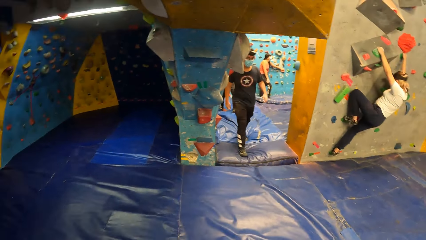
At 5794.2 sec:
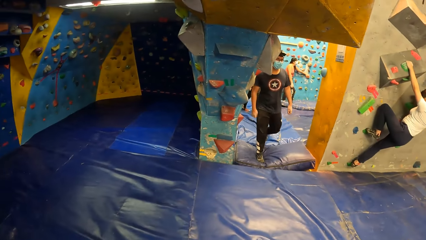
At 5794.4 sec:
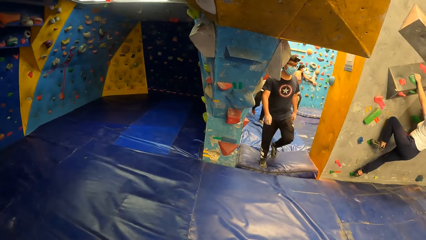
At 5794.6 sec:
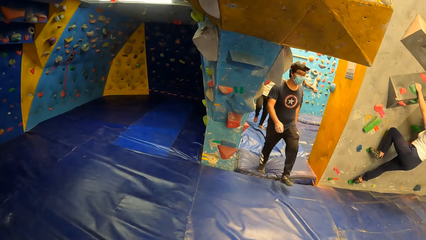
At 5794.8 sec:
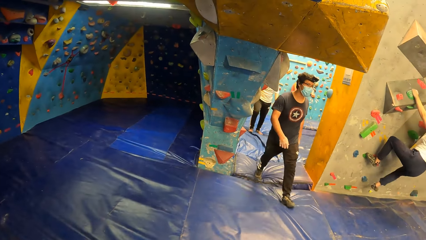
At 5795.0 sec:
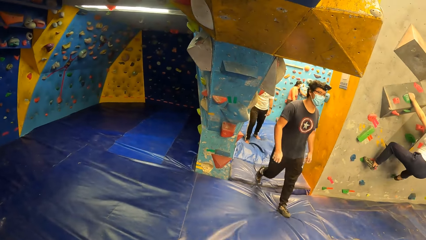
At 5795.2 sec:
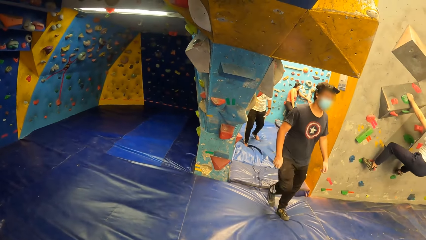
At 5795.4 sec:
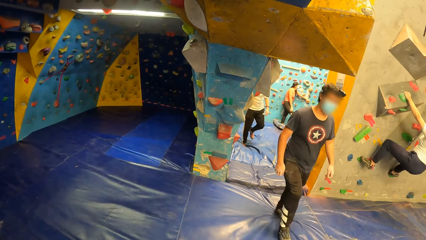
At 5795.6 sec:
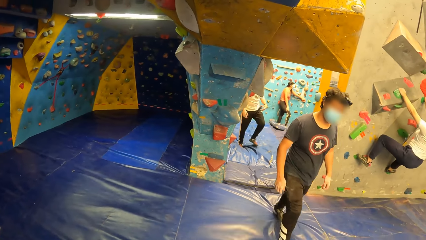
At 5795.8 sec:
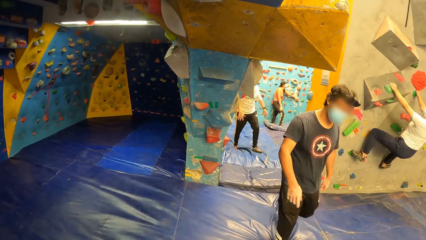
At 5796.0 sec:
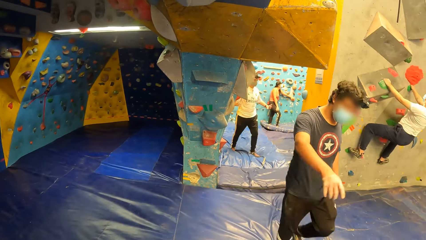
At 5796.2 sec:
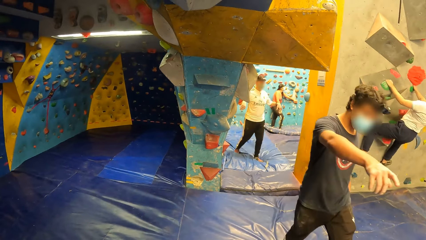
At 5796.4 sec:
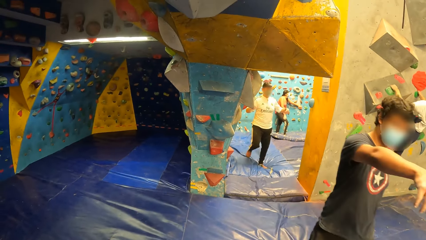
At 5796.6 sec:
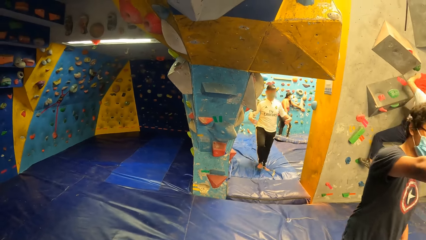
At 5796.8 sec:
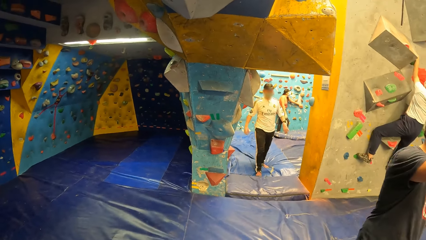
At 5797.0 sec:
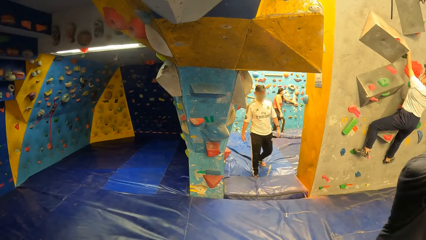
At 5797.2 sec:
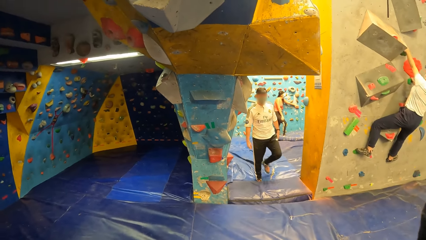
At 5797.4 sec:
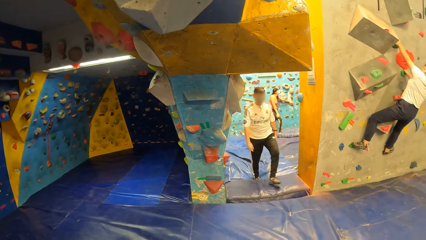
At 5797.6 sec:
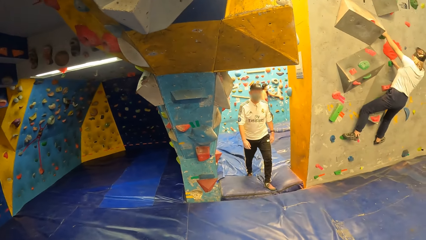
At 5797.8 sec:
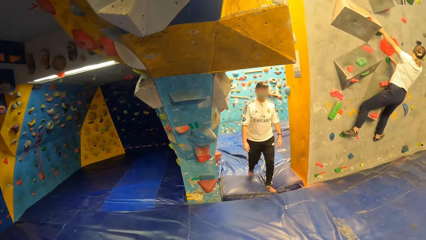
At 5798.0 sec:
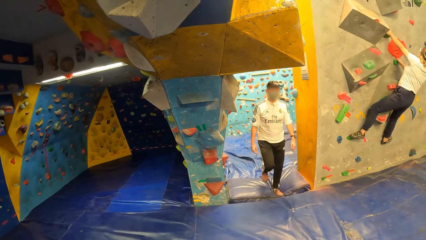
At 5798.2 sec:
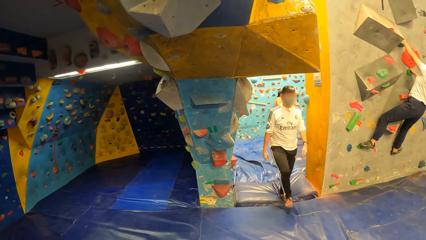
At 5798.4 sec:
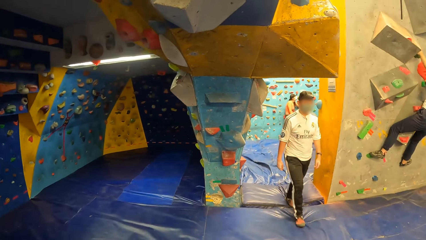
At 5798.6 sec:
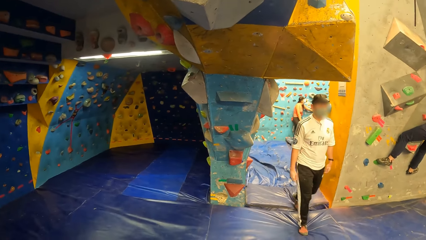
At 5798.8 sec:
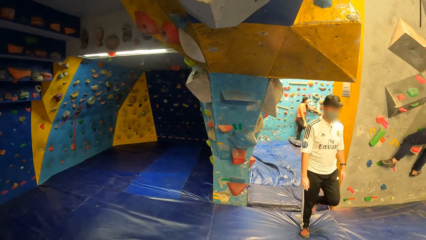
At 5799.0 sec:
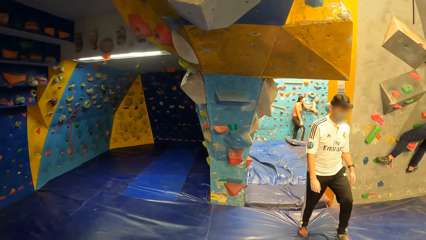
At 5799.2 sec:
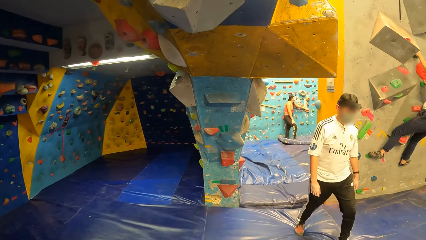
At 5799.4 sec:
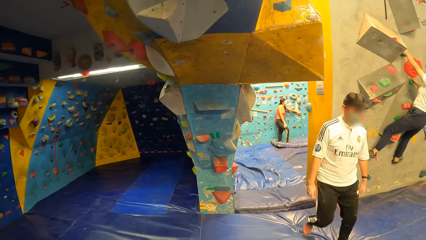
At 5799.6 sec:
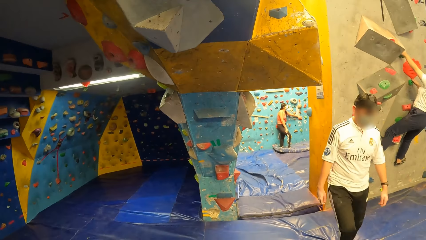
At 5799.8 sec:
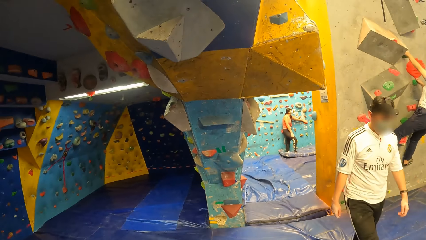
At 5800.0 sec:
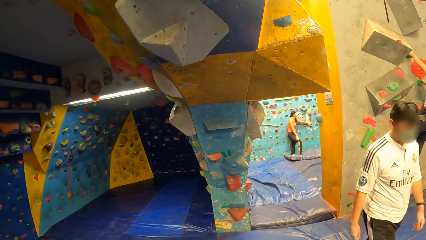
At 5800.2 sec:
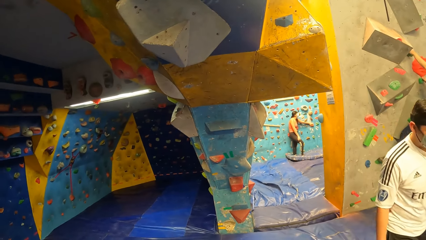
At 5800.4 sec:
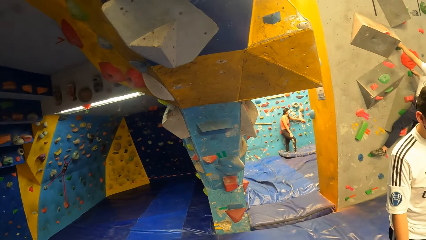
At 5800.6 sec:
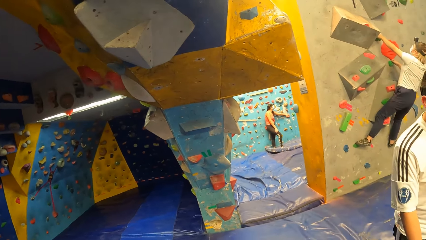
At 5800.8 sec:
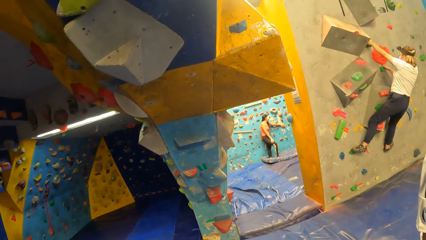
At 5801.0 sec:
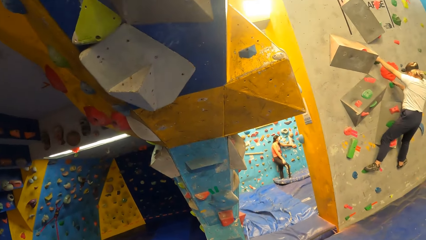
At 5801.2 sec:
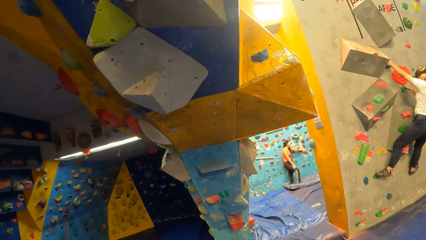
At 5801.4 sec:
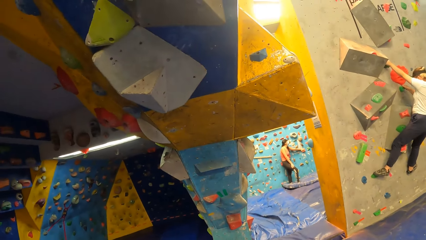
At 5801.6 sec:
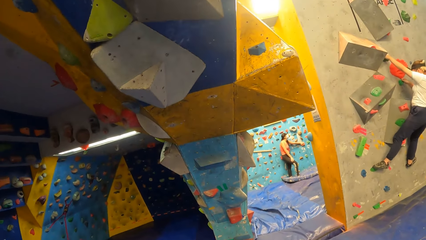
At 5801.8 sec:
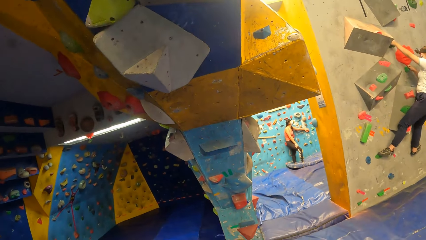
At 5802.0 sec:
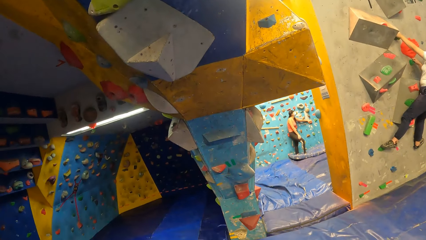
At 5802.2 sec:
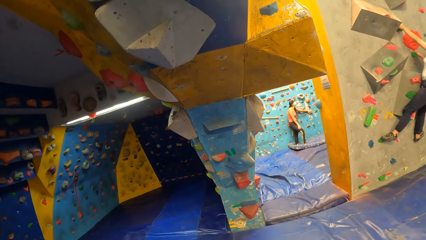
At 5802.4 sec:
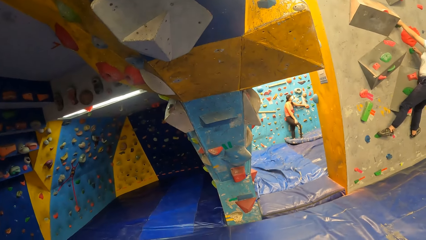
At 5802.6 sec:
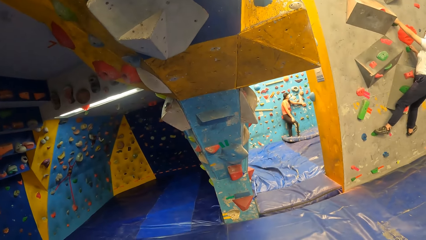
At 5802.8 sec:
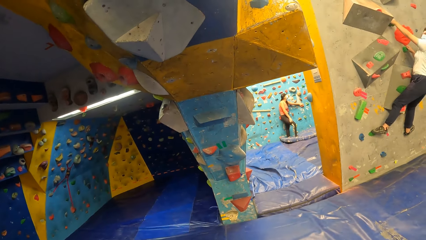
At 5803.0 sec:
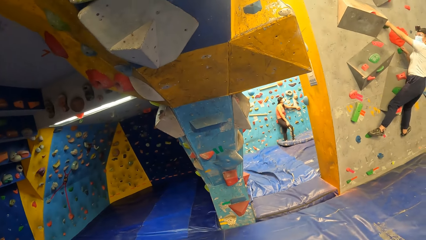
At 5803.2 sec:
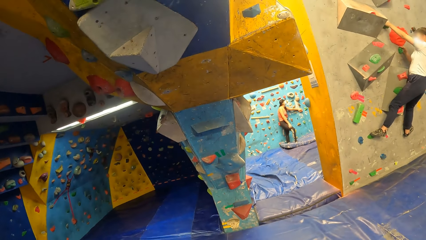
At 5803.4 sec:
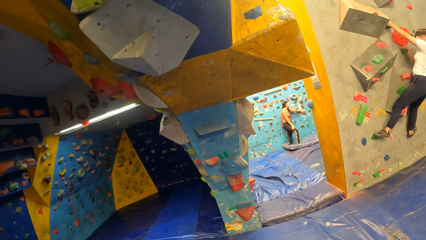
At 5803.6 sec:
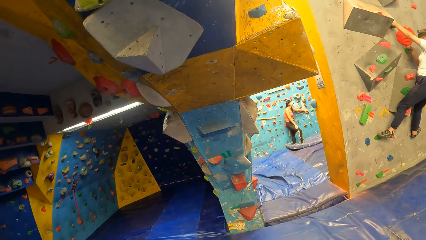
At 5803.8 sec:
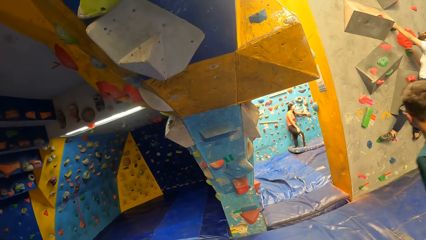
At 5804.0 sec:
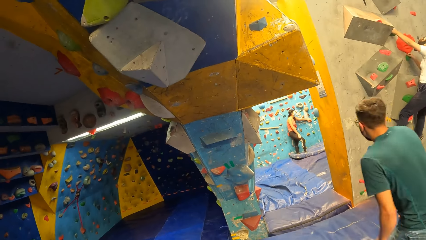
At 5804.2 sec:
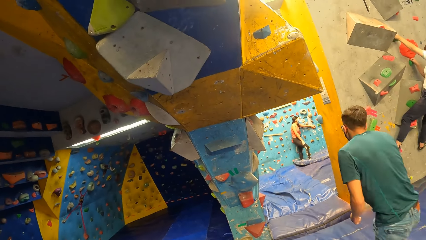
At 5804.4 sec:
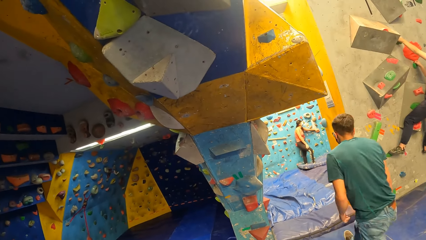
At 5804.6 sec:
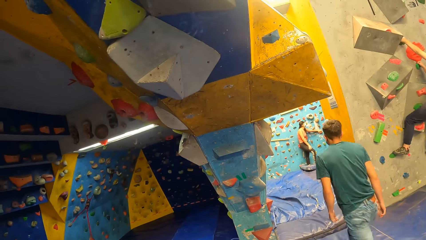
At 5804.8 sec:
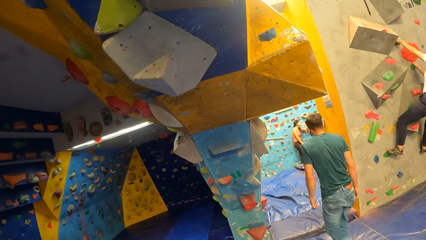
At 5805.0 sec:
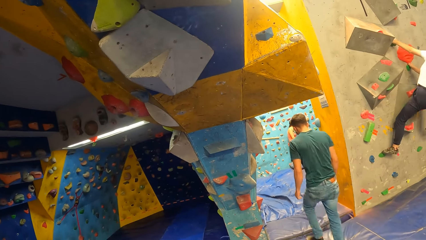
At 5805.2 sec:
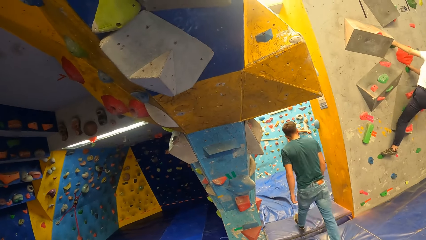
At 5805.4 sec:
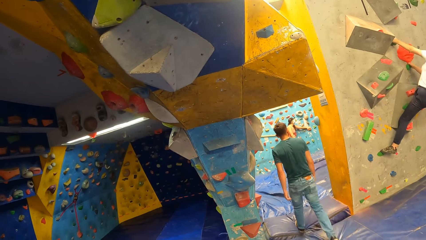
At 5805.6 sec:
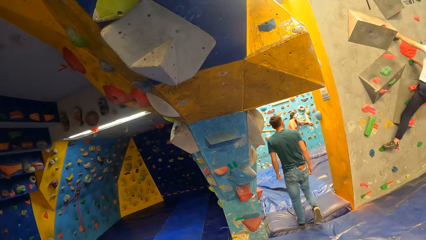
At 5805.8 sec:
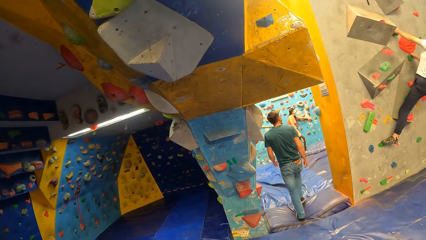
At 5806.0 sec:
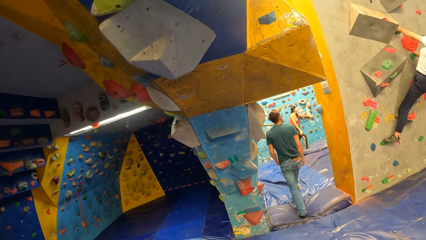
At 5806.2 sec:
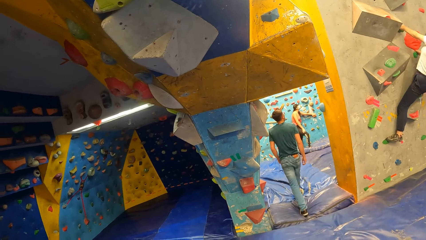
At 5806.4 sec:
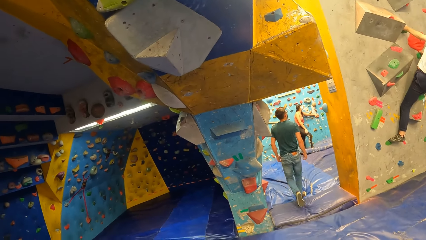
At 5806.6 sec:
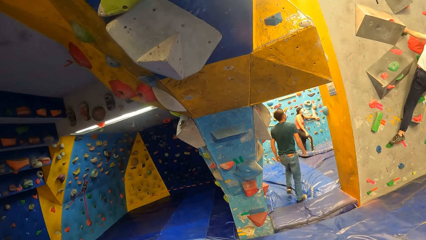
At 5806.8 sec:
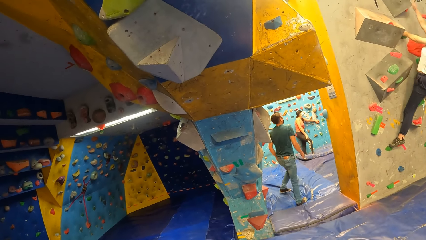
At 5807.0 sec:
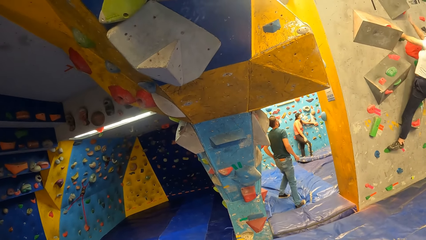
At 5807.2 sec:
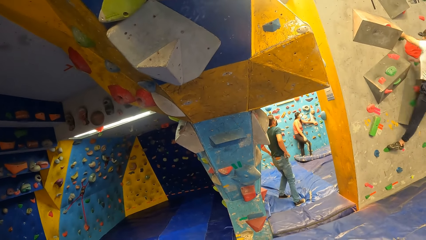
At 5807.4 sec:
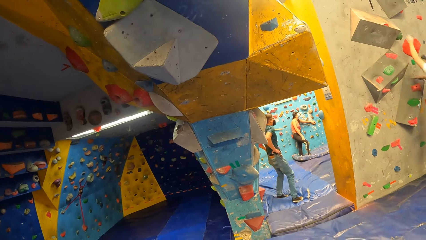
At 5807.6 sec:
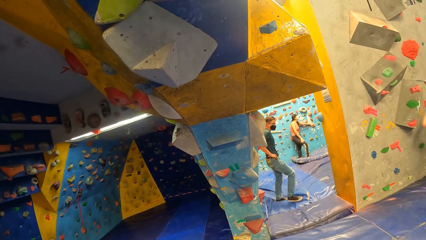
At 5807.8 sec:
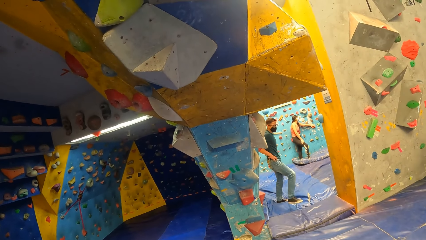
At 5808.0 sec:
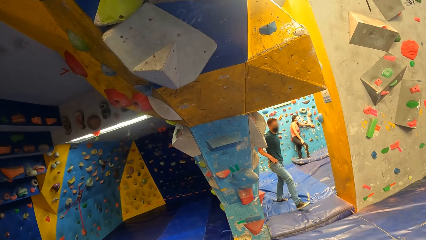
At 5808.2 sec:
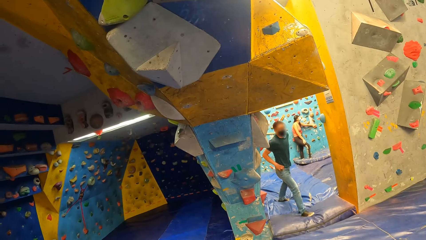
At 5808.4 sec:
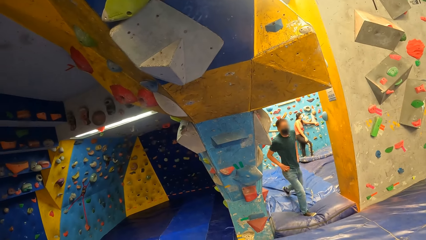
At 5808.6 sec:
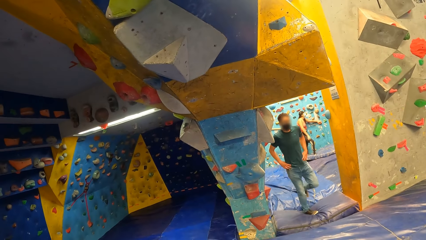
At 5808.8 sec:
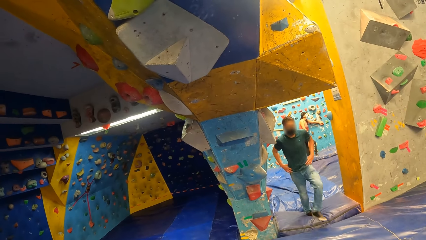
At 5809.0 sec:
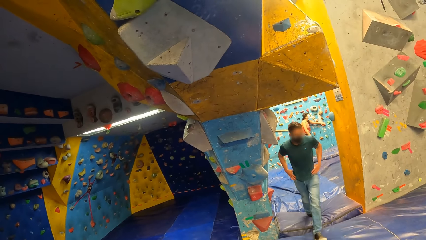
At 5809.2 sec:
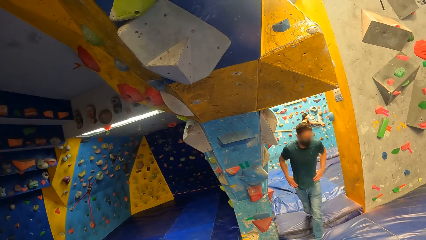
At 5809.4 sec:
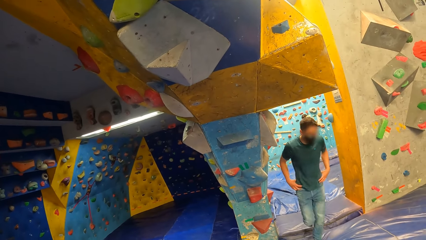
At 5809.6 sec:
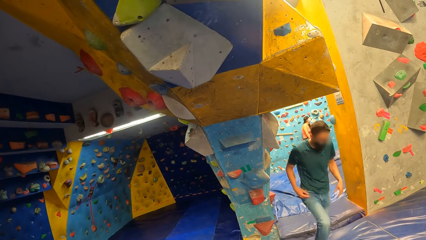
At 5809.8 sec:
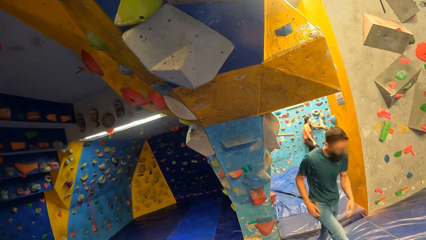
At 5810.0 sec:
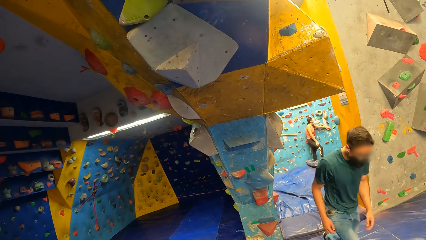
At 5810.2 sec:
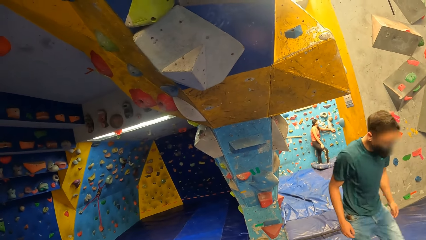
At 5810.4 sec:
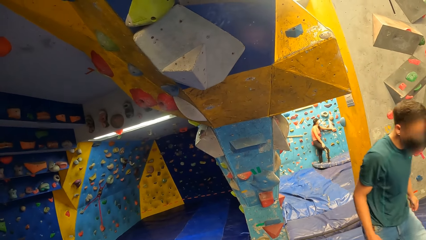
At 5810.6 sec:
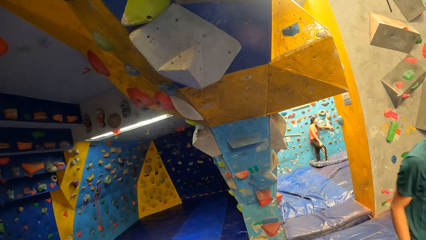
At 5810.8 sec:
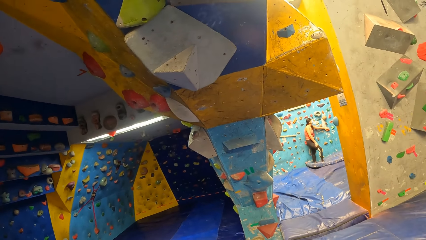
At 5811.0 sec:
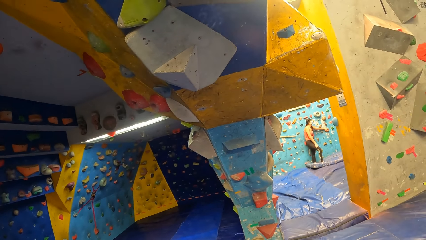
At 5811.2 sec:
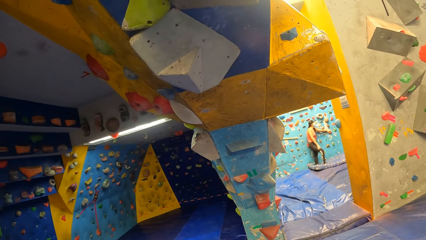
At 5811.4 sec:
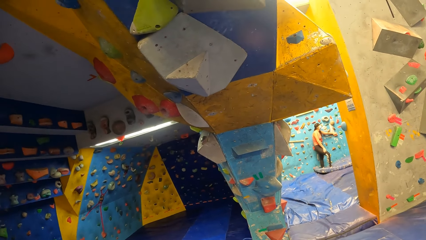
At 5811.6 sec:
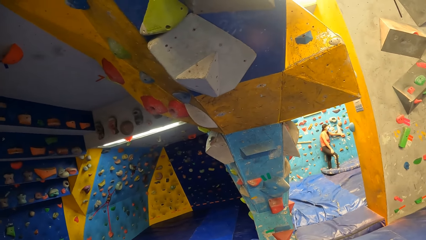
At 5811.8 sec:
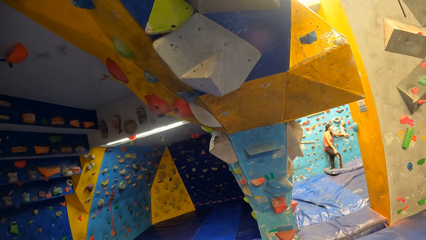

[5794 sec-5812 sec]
A man gesticulates with his right hand and walks past the camera wearer. The man shakes hands. Another man walks past the camera wearer. Another man walks. A woman climbs up. The woman jumps down. The third man walks. Another man walks past the camera wearer.
